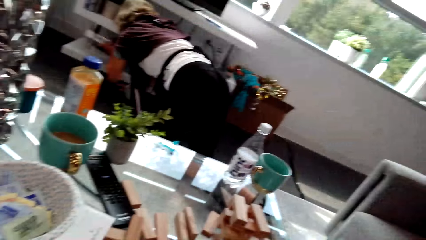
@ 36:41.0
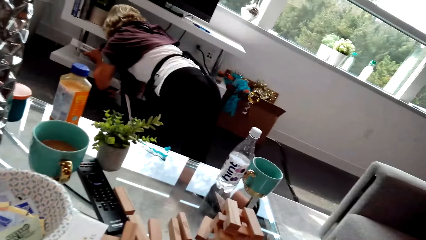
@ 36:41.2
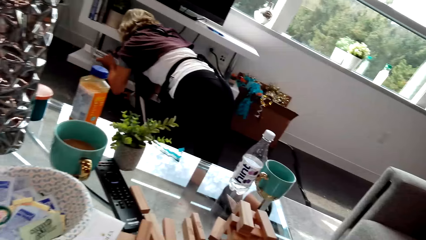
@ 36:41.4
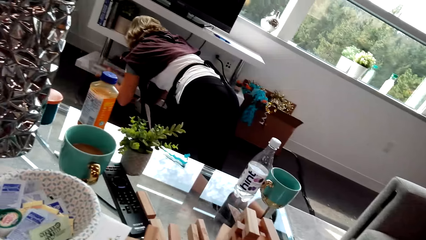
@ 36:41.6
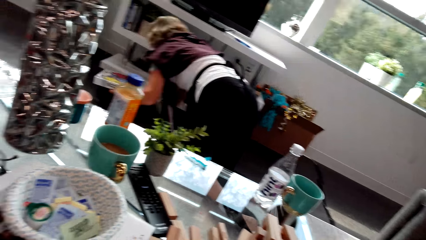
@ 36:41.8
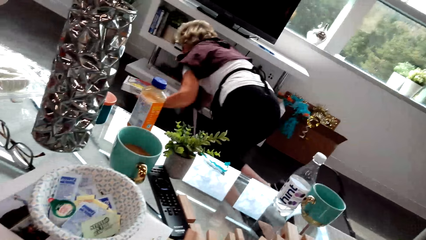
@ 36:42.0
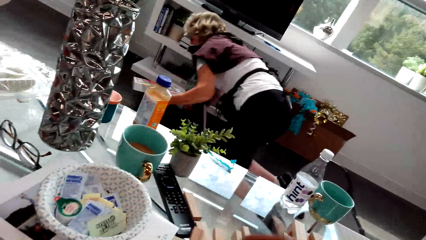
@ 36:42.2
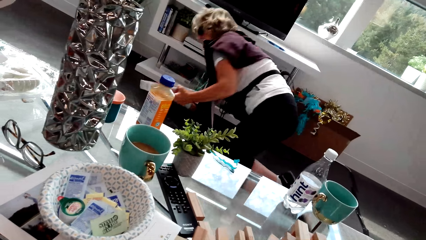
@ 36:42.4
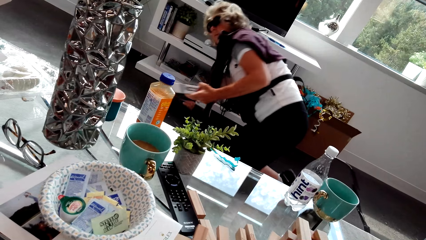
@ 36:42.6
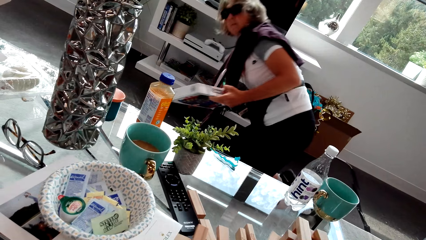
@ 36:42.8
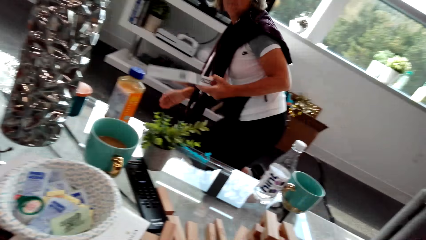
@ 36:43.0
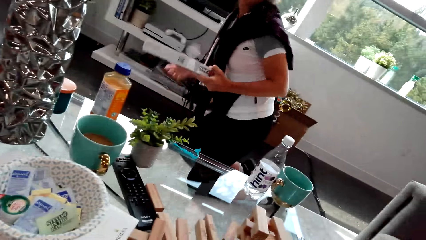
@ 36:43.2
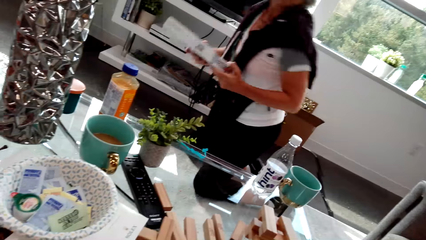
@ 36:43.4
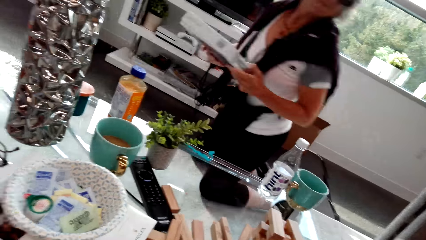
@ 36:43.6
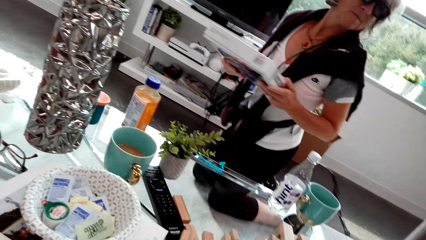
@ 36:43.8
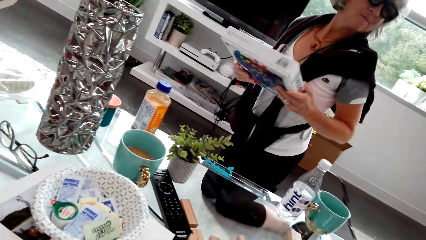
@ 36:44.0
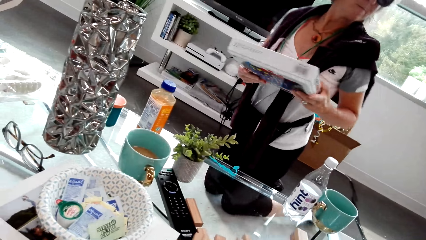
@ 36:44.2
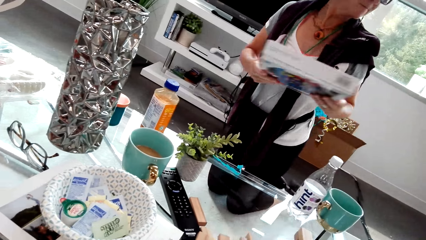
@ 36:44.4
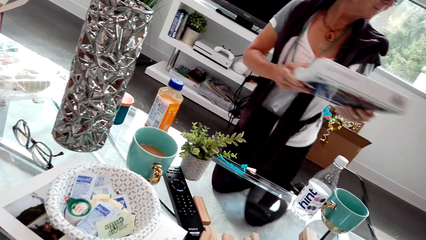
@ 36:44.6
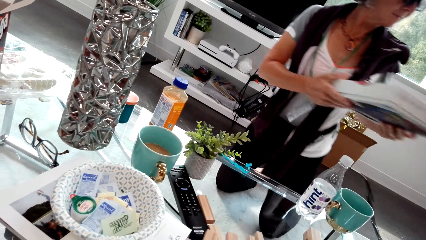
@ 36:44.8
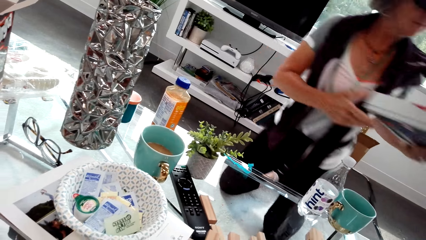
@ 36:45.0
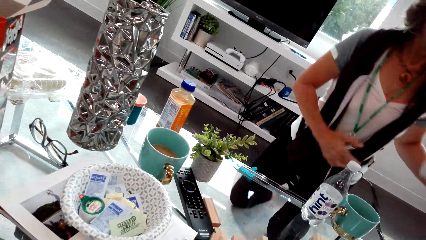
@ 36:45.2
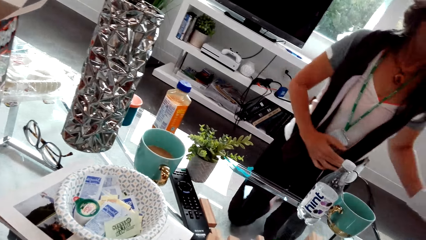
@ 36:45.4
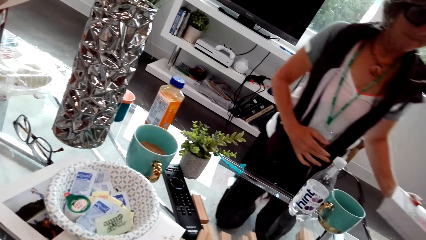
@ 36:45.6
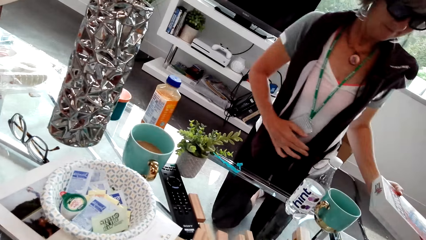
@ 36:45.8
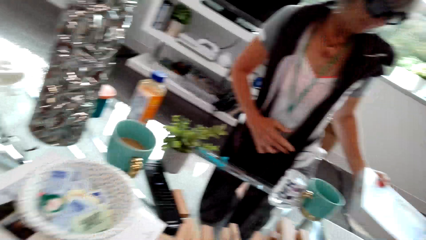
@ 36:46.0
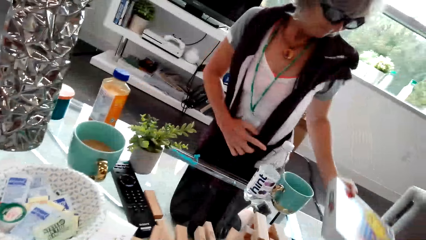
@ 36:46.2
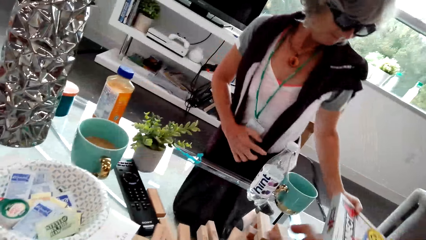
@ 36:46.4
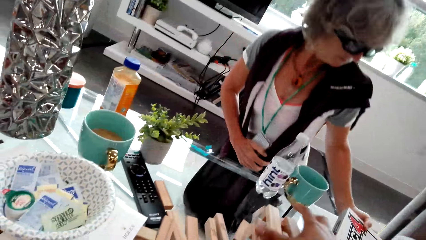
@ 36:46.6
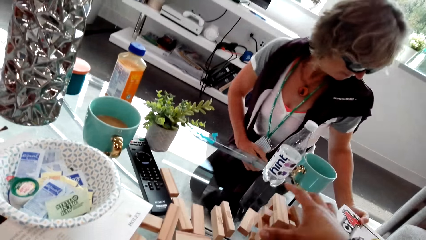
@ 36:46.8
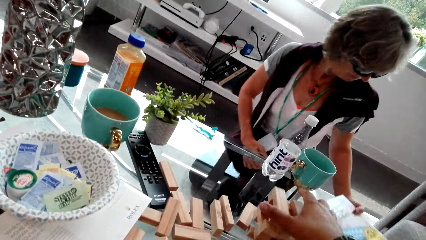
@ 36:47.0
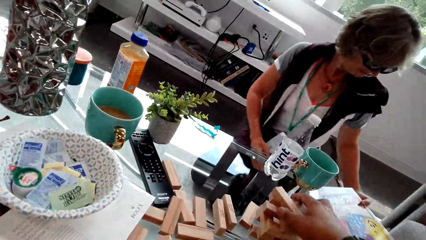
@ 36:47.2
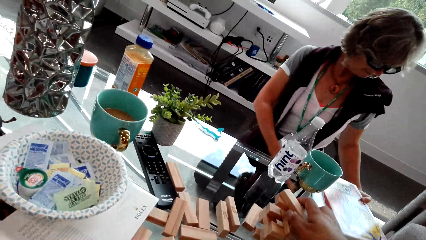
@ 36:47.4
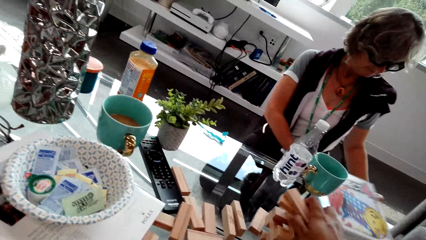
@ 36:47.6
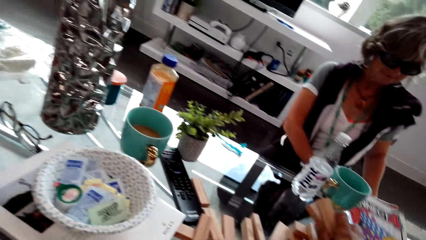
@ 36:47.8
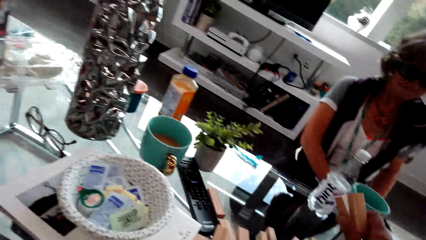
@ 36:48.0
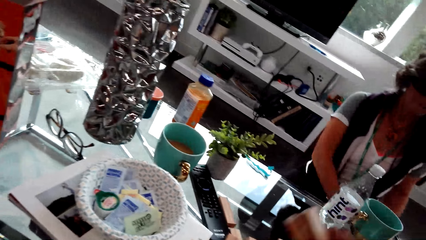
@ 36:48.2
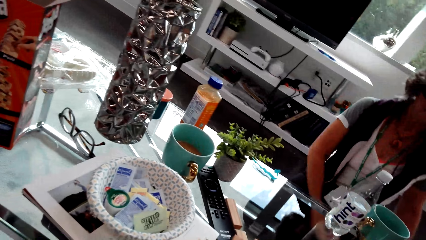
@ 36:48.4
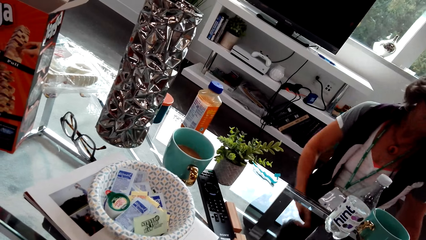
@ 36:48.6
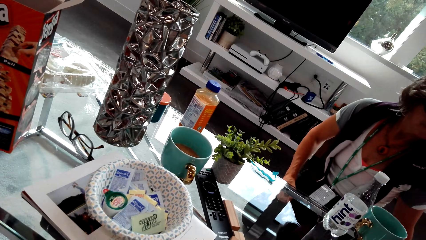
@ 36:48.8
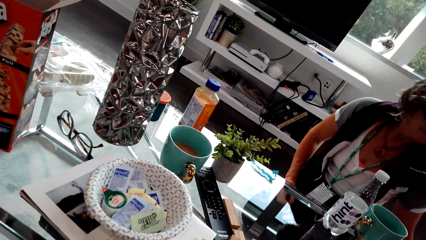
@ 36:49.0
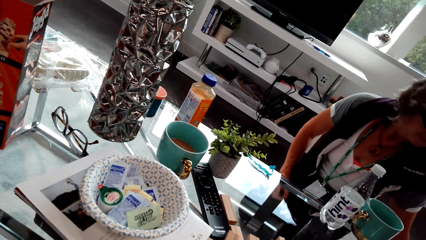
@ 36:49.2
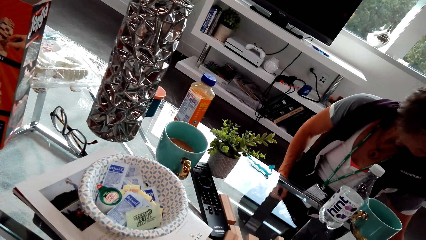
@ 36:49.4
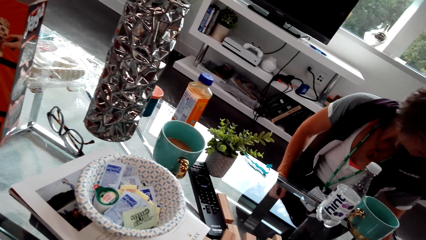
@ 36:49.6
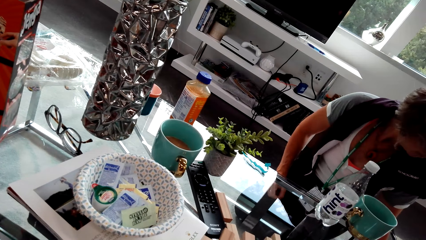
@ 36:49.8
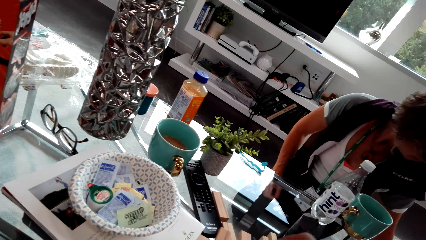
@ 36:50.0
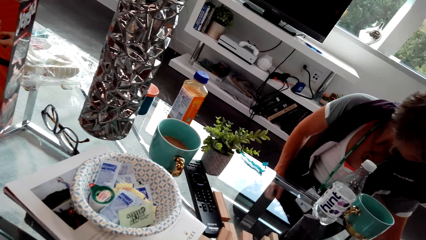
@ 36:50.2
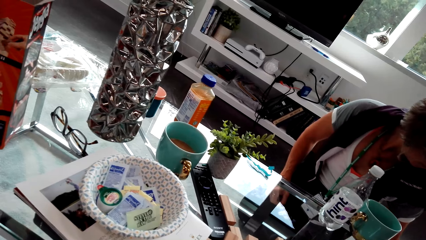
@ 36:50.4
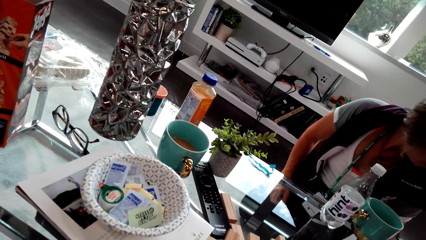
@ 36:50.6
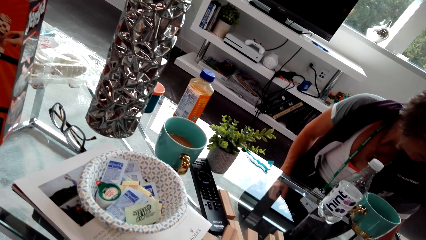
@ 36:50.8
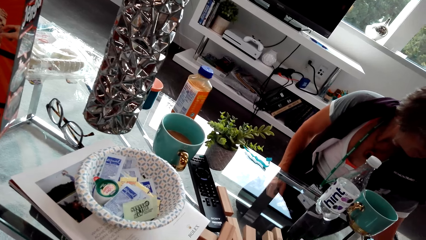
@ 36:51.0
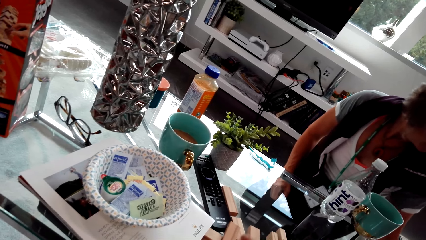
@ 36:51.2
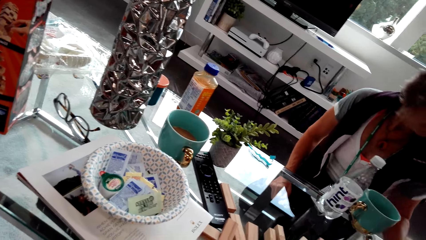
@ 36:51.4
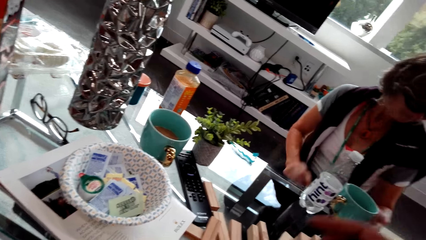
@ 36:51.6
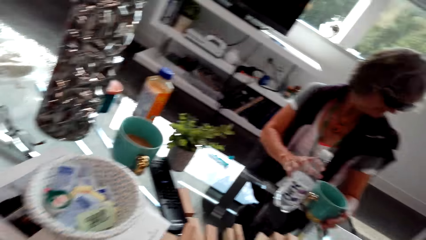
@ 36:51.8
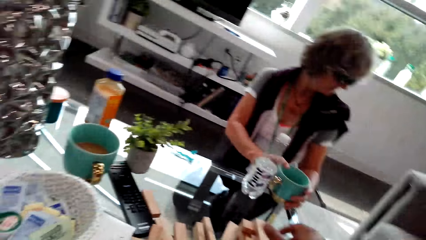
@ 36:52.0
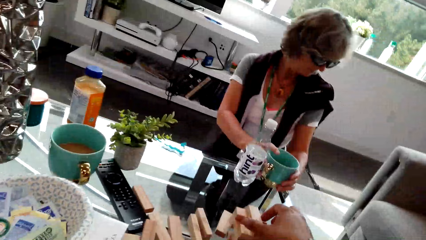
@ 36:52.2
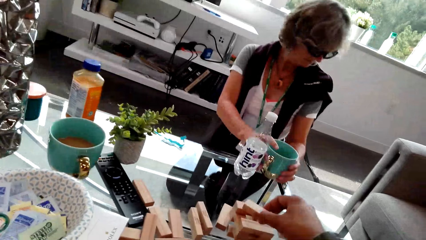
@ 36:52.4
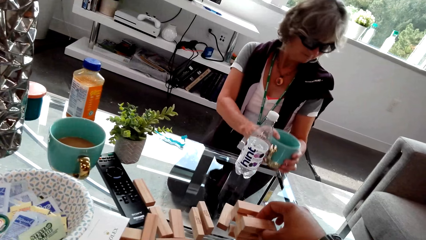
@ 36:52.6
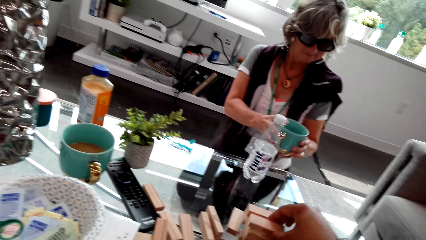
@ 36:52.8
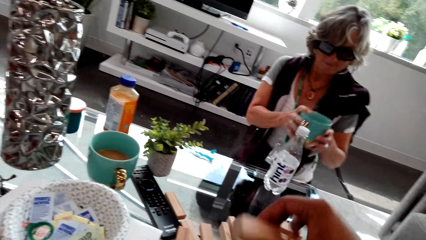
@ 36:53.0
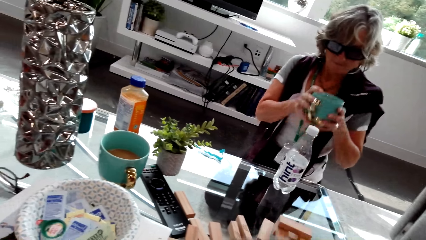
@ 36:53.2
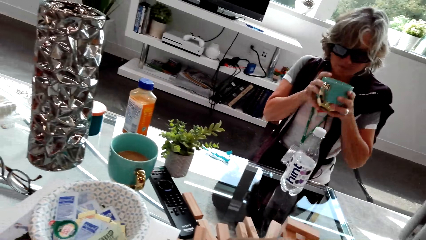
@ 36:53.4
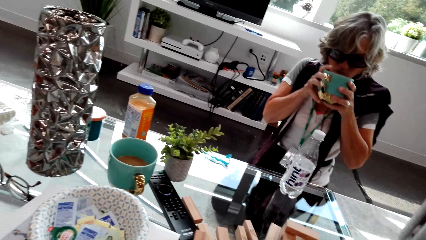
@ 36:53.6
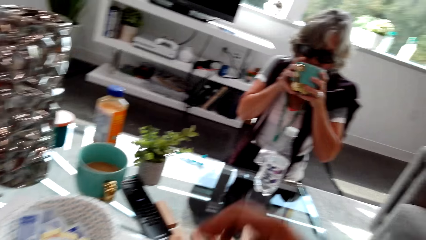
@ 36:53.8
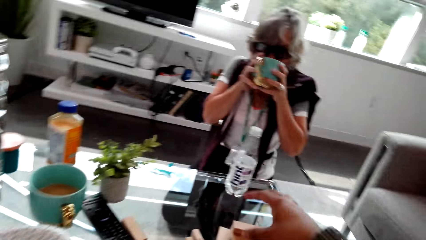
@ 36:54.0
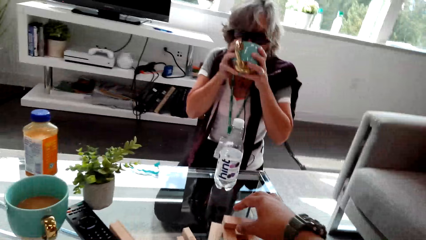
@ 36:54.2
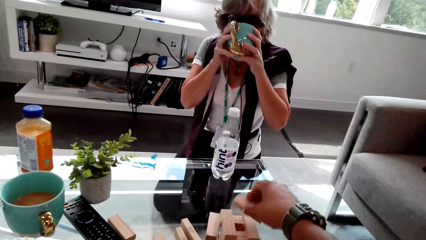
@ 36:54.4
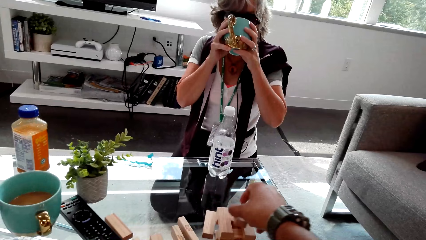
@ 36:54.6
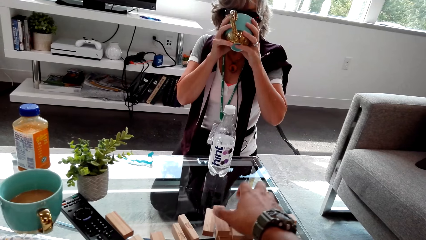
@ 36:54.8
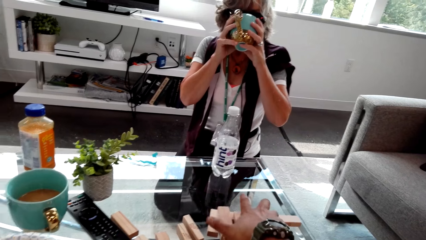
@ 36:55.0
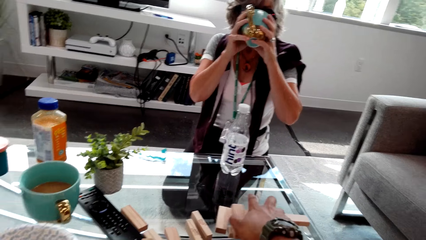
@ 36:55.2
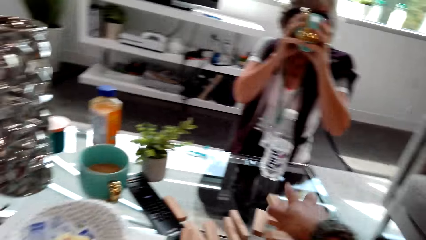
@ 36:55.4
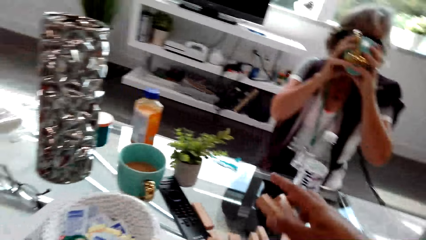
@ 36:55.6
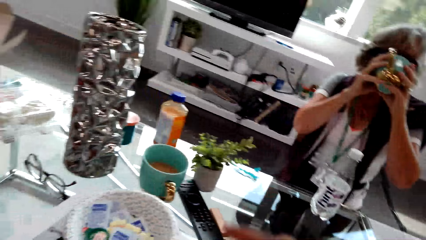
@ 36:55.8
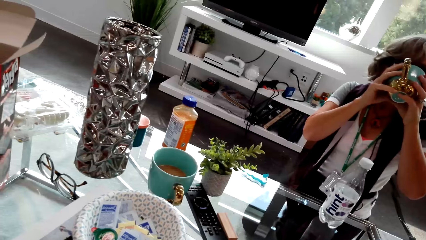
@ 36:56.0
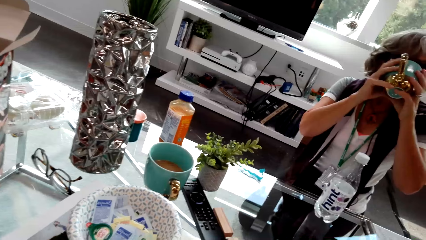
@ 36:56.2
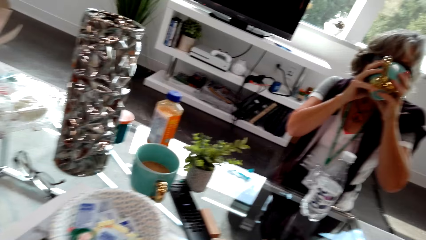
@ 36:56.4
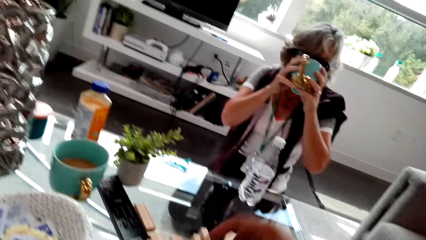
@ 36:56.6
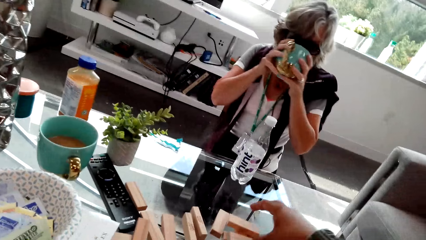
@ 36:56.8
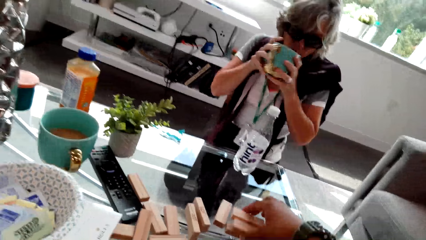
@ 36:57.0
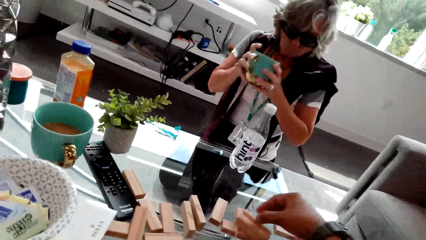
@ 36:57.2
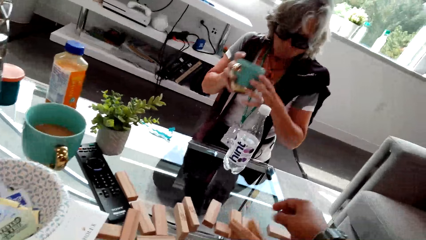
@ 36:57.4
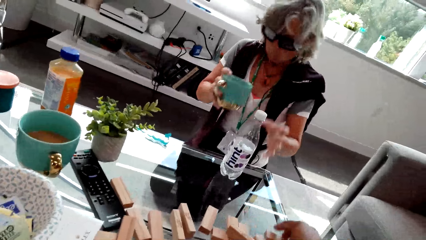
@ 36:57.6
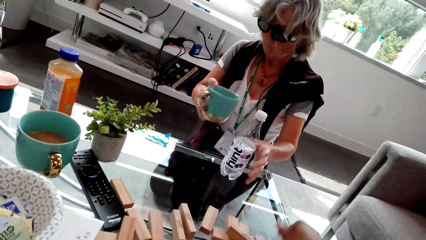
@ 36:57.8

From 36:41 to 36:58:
The camera wearer arranges the Jenga blocks. A woman picks up Connect Four. The camera wearer looks around. The woman moves and carries the Connect Four. The camera wearer drops a box on the table. They arrange the Jenga blocks. They pick up the Jenga woods. They look around. The woman picks up a mug or cup. The camera wearer arranges the Jenga blocks. The woman holds the cup and drinks tea. The camera wearer picks up the Jenga woods and arranges the Jenga blocks. They look around.
